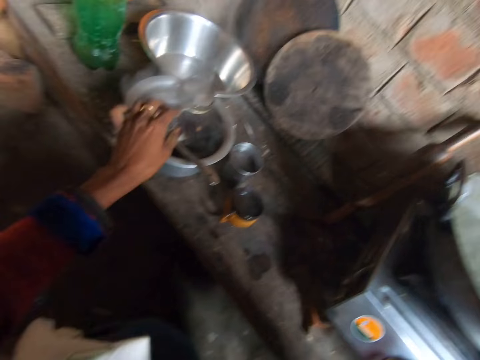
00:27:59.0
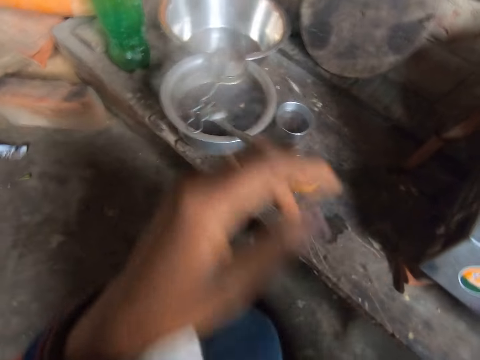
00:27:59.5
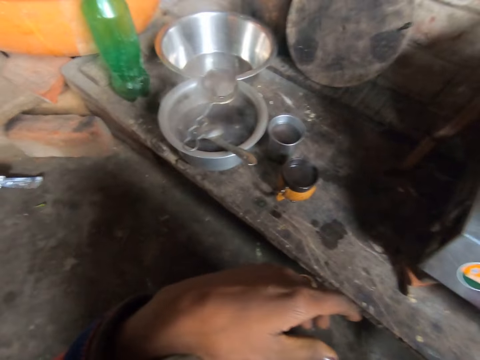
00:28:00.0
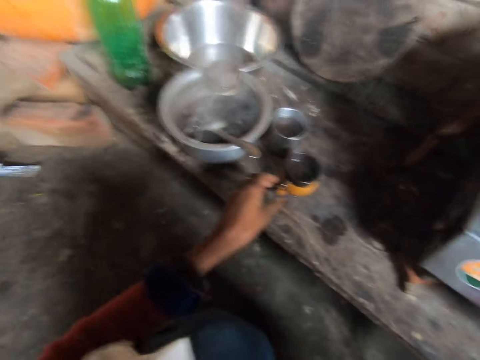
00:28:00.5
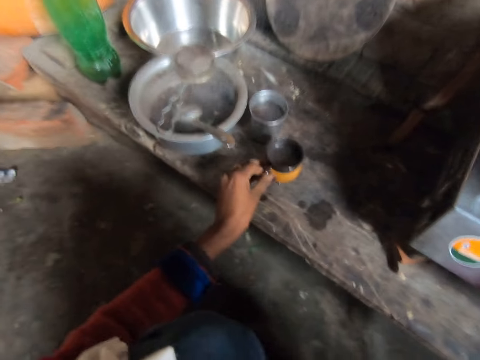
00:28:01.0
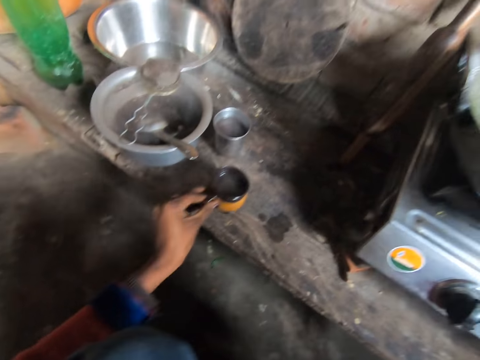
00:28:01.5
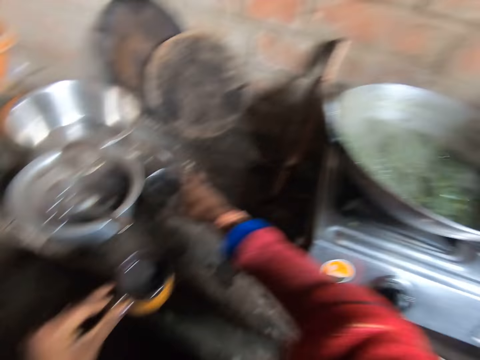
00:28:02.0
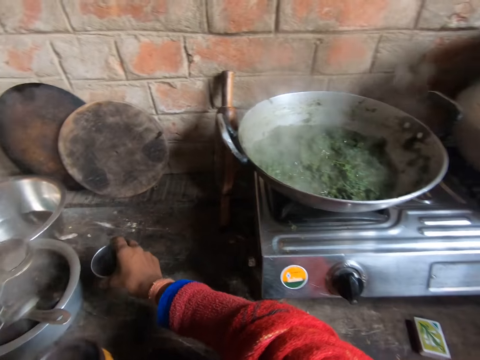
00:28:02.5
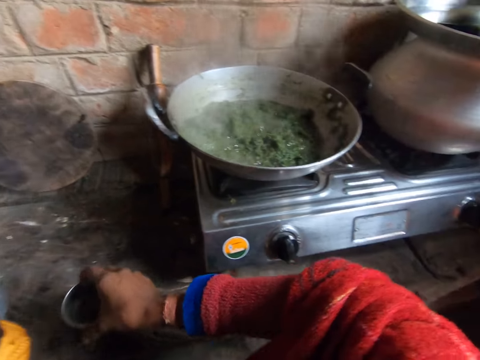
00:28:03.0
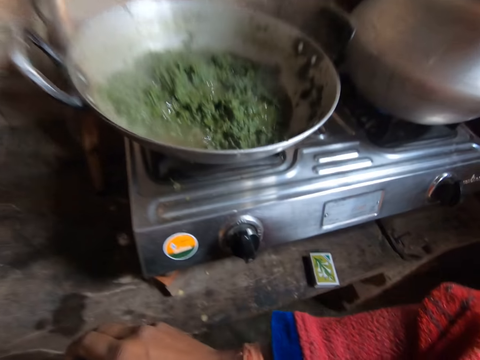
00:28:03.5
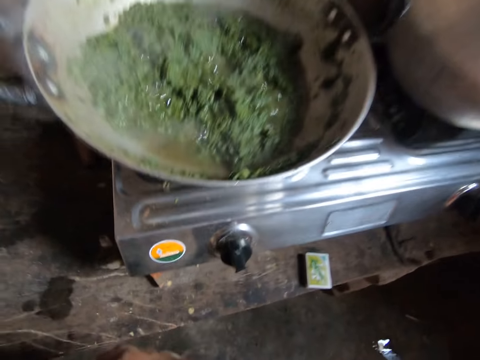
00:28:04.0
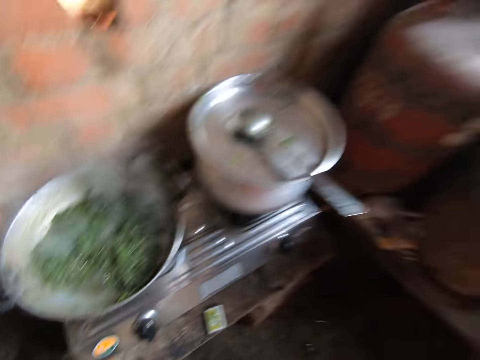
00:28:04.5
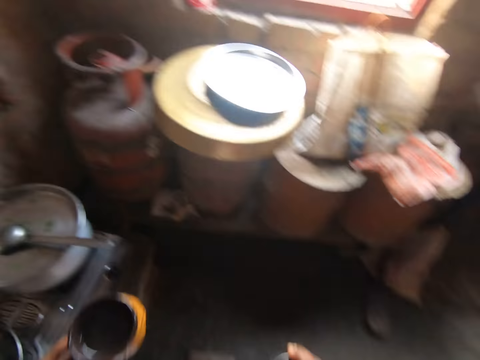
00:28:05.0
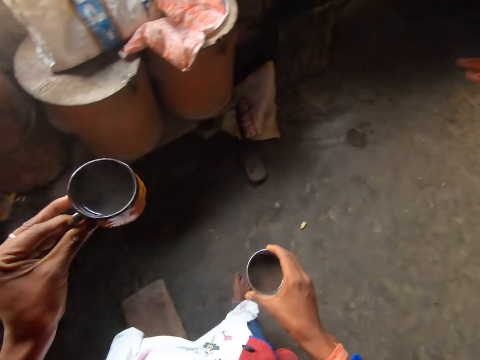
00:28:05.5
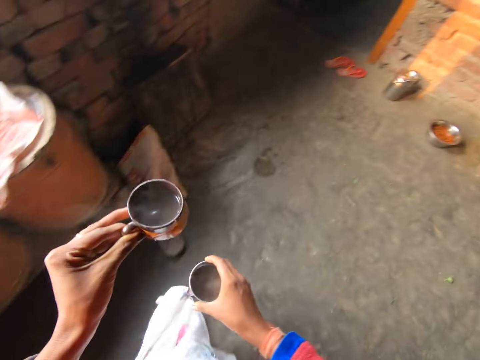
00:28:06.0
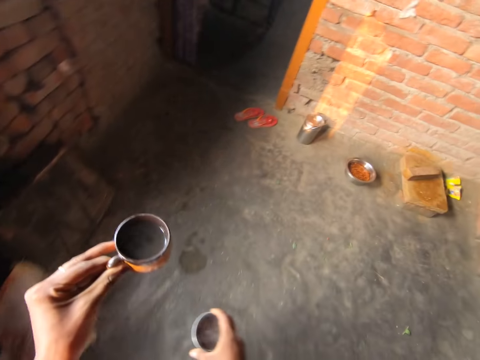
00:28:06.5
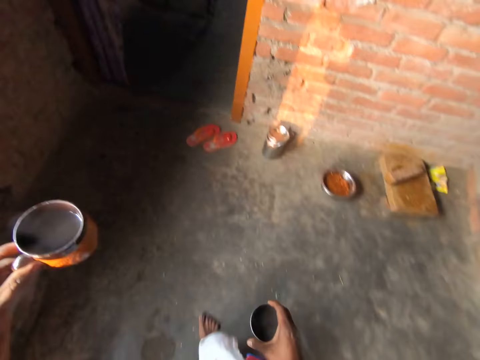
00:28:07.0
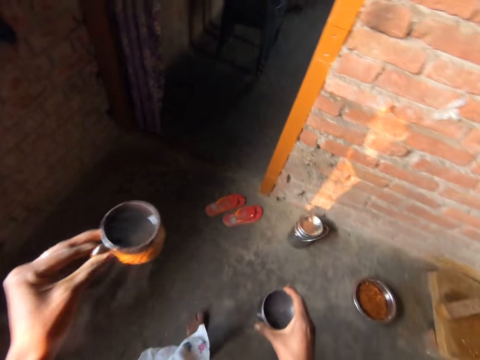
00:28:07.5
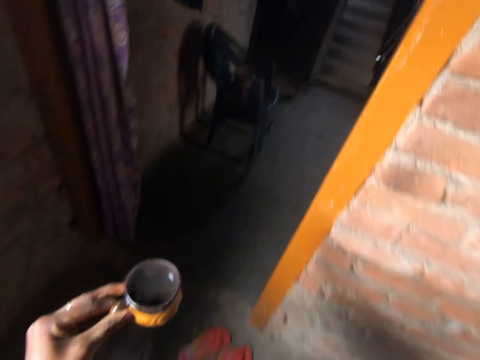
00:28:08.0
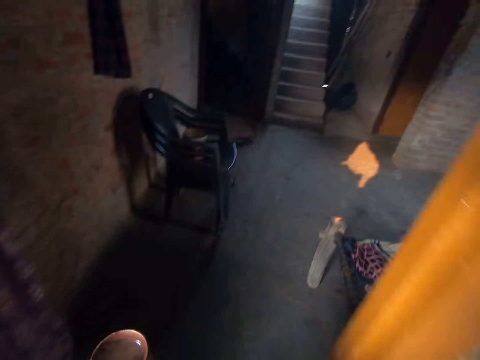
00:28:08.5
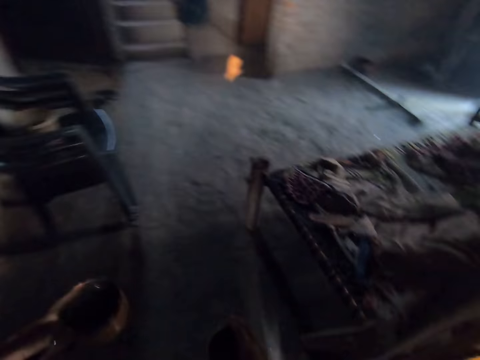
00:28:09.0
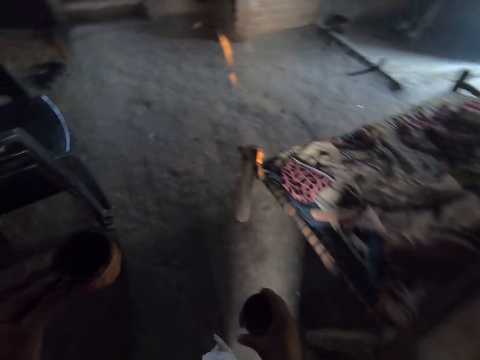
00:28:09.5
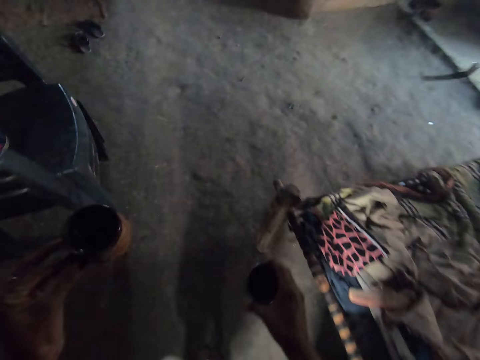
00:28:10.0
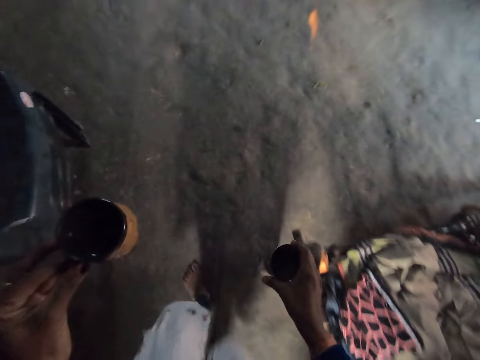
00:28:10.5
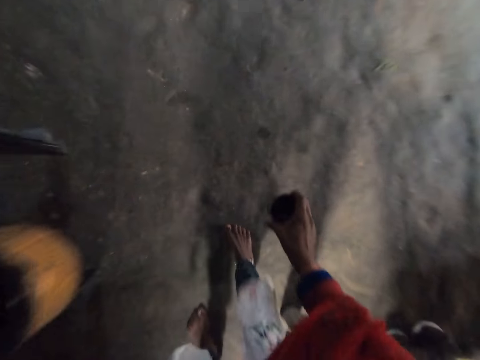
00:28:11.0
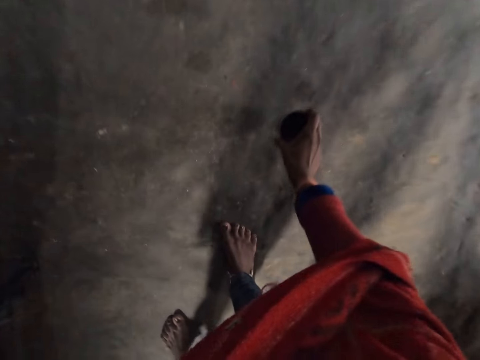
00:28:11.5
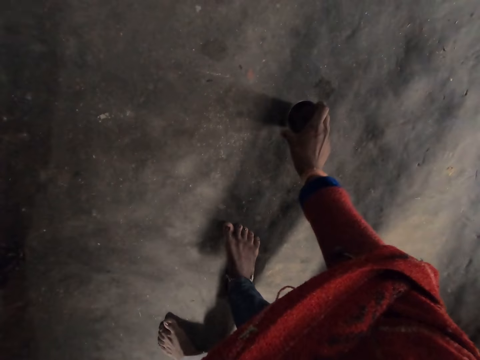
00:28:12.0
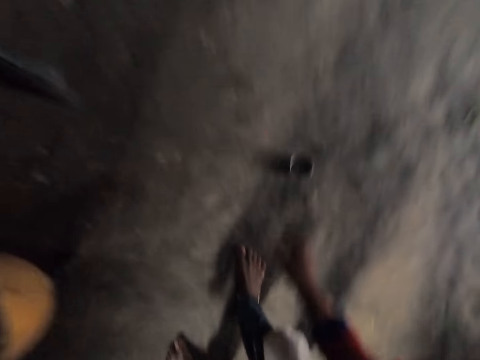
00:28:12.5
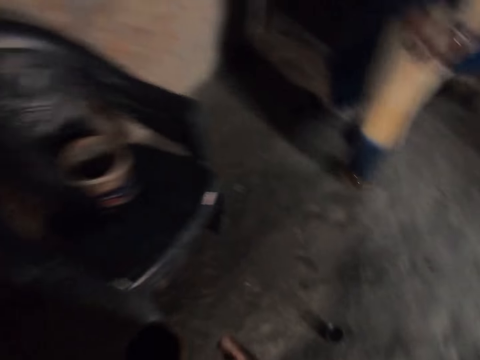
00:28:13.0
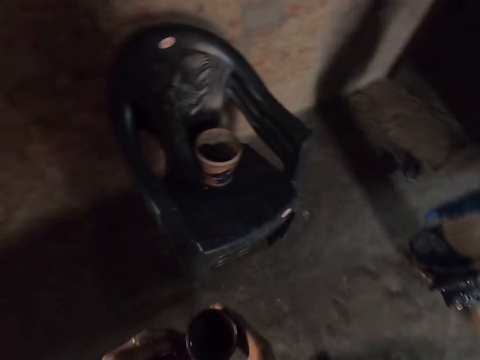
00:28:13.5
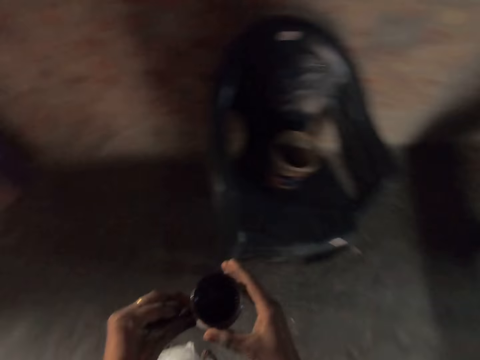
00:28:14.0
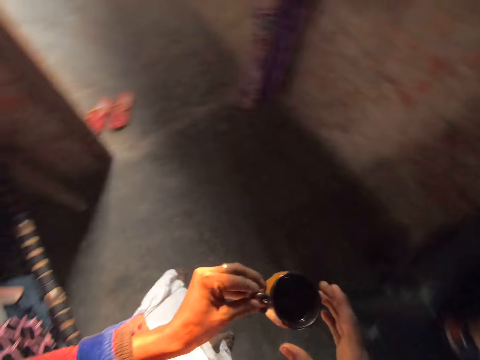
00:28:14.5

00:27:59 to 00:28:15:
The camera wearer adjusts the camera with both hands. They pick up the brown mug with the left hand. They pick up the stainless cup with the right hand. They stand up. They walk around the room. They walk out of the kitchen. They drop the stainless cup on the floor with the right hand.

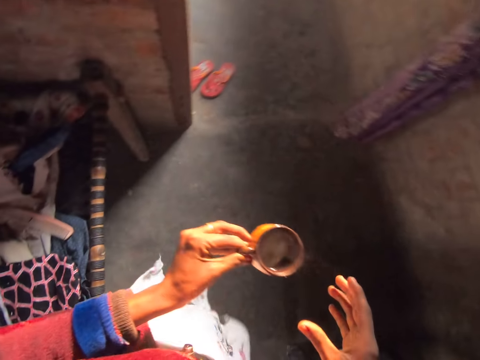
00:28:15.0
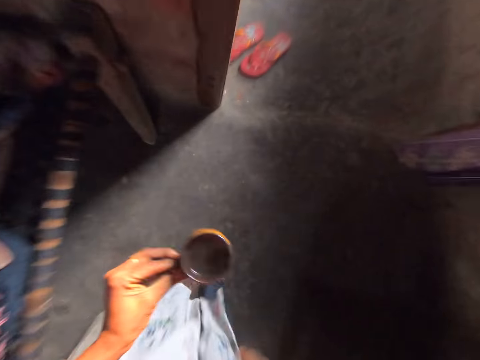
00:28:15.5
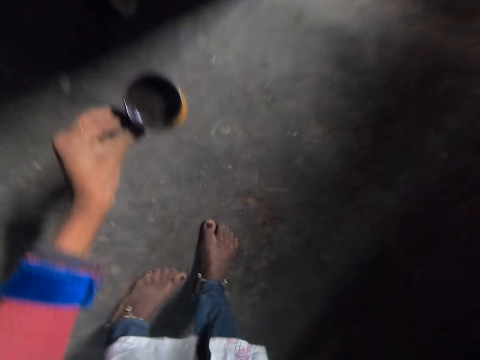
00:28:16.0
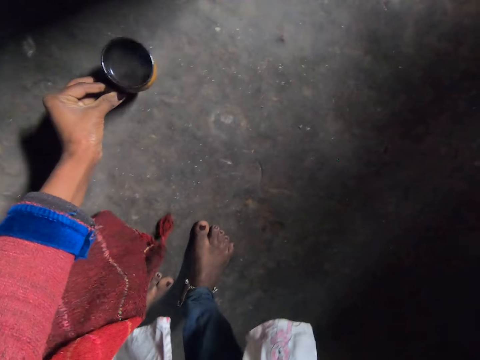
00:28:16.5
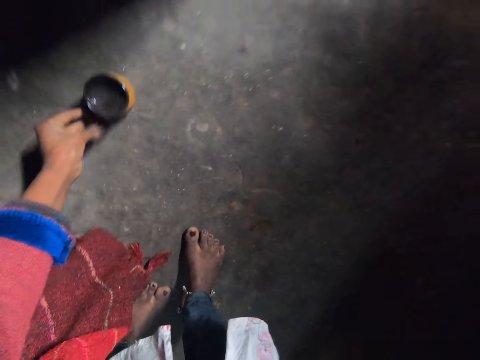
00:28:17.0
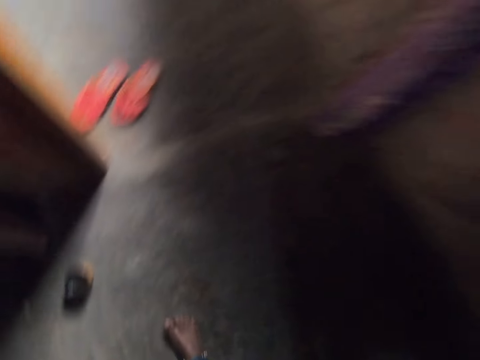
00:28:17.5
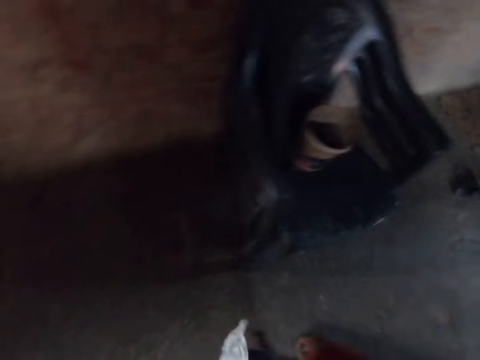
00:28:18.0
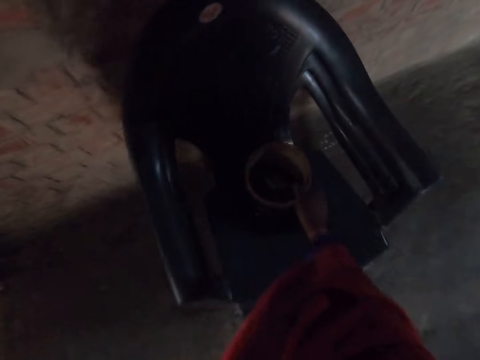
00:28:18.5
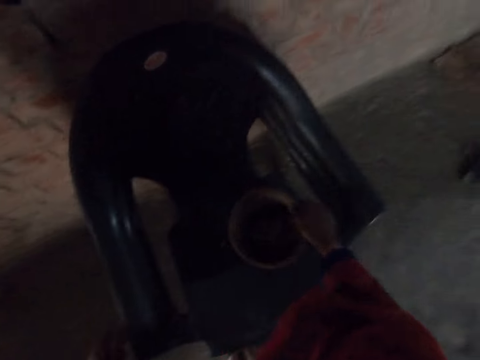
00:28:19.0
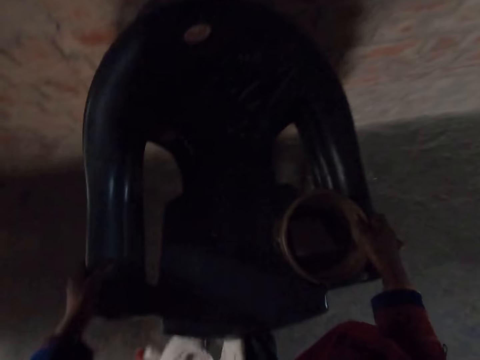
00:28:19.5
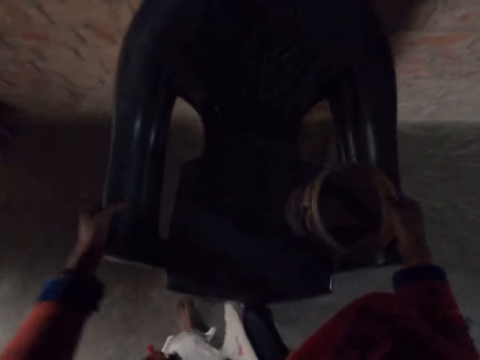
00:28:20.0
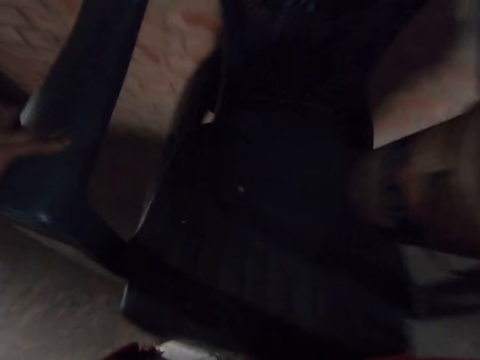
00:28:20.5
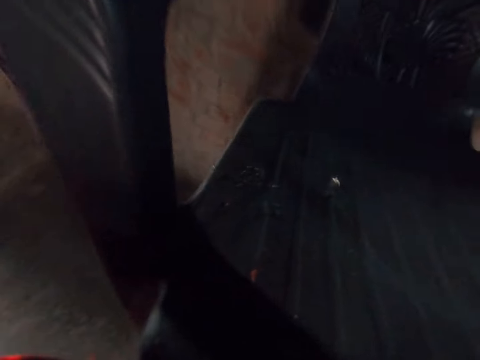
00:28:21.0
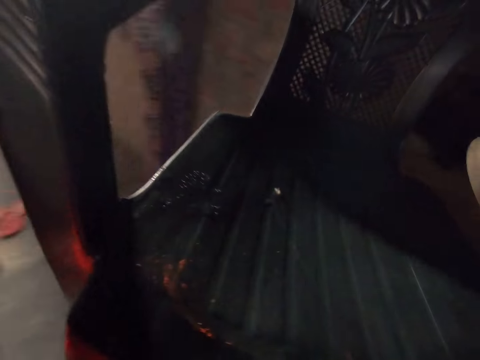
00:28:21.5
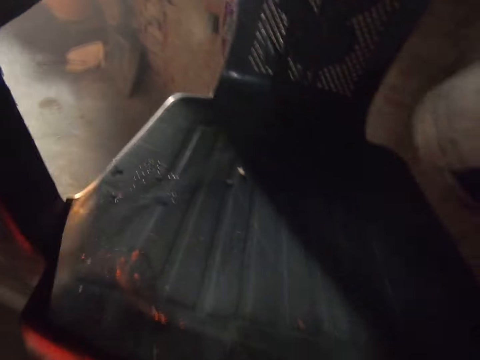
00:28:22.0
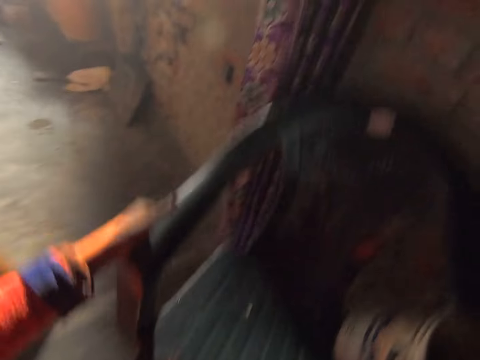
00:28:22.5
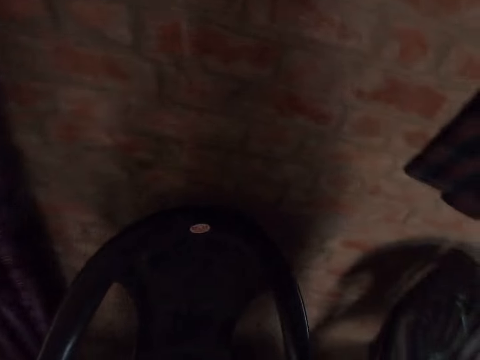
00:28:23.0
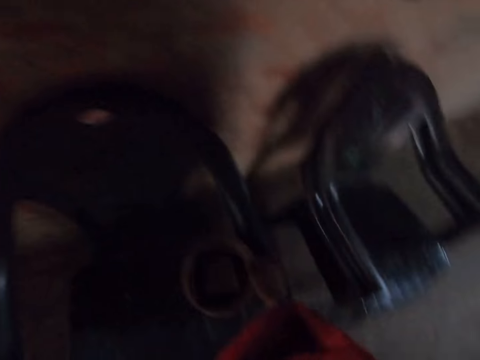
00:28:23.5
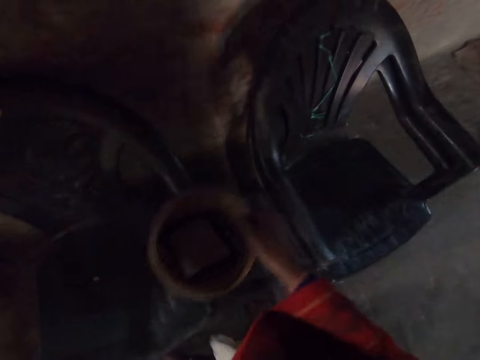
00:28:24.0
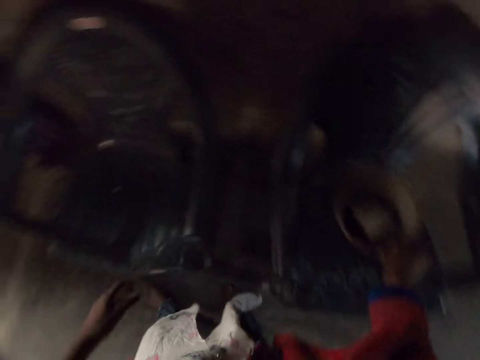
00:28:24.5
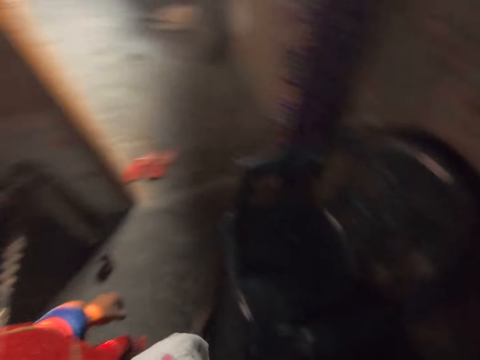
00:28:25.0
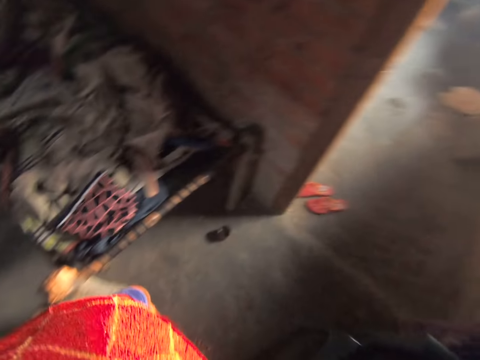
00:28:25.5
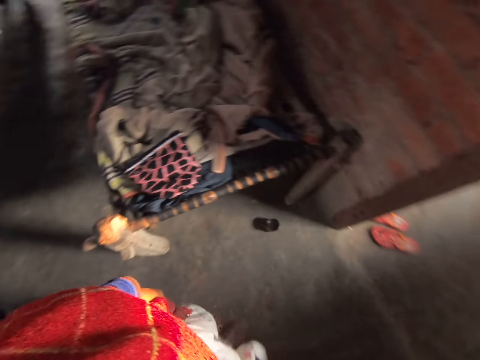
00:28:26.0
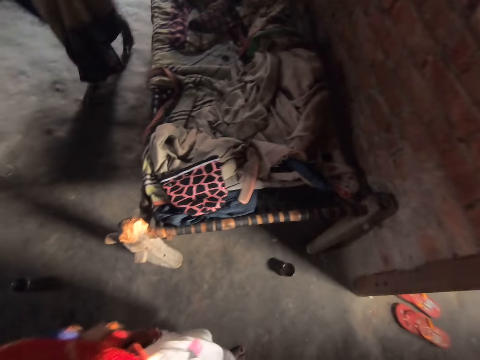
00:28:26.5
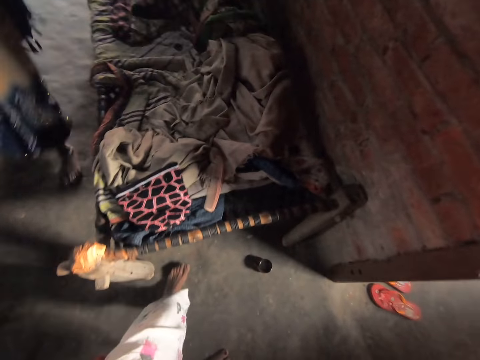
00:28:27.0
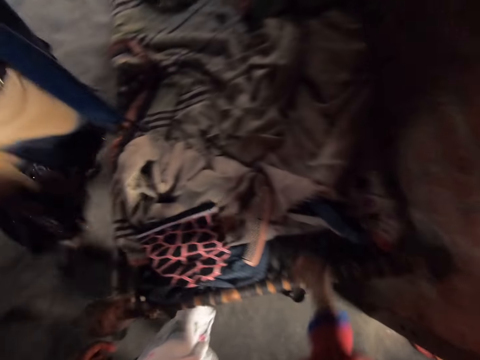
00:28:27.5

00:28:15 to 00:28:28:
The camera wearer walks around the room. They drop the brown mug on the floor with the left hand. They pick up a bowl from a plastic chair with the right hand. They remove the plastic chair with both hands. They drop the plastic chair on the floor with both hands. They drop the bowl on the plastic chair with the right hand. They turn around the room. A woman walks towards the camera wearer.
